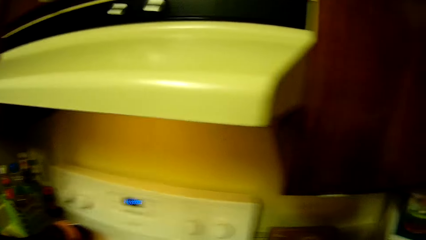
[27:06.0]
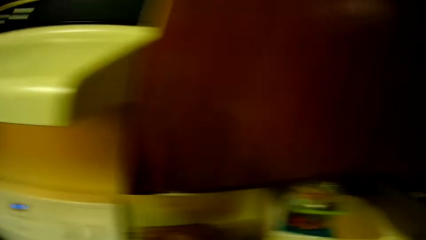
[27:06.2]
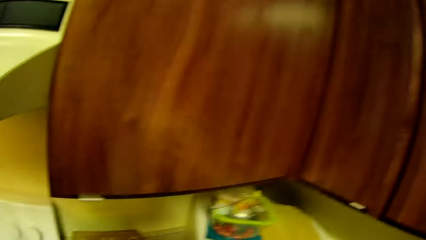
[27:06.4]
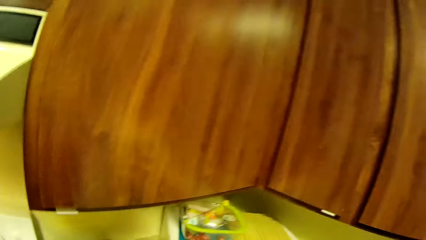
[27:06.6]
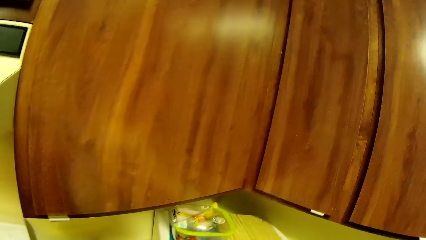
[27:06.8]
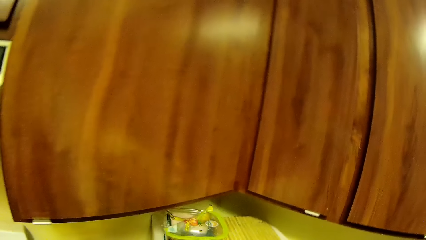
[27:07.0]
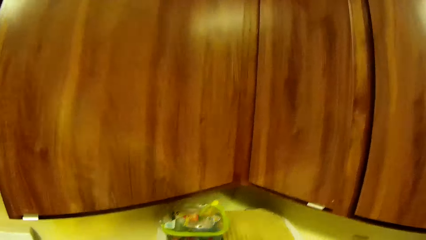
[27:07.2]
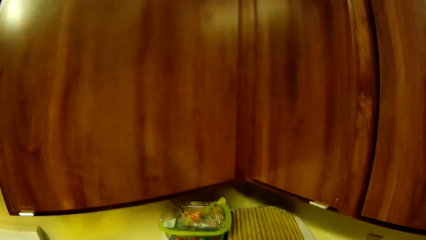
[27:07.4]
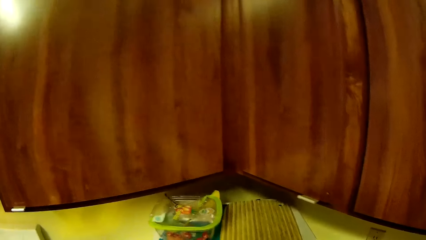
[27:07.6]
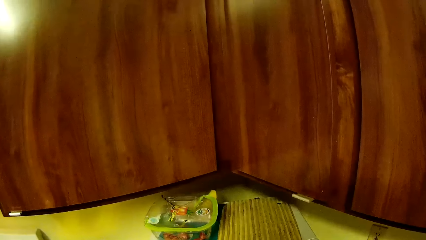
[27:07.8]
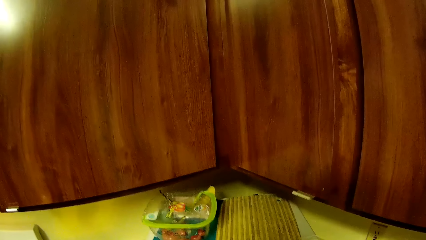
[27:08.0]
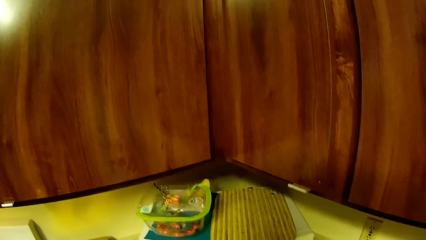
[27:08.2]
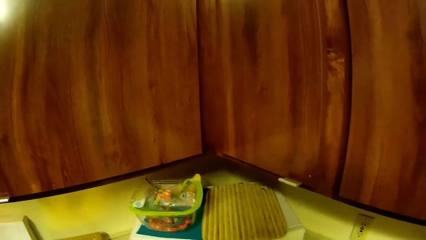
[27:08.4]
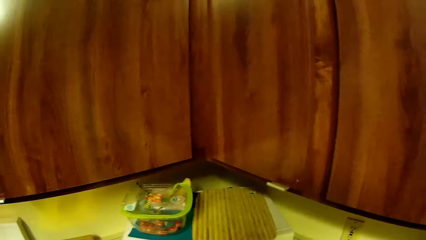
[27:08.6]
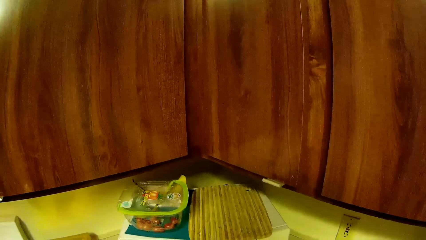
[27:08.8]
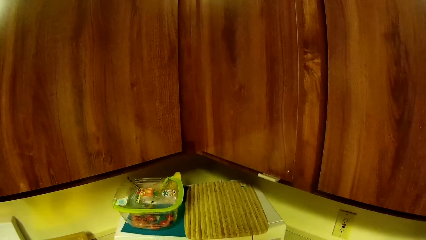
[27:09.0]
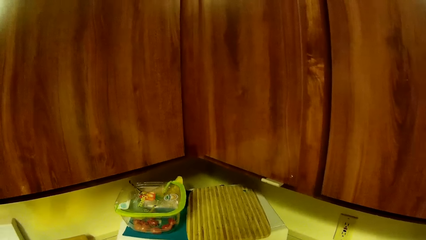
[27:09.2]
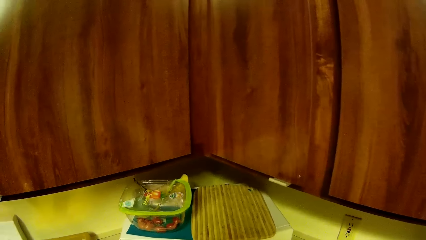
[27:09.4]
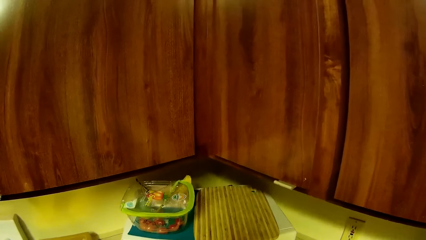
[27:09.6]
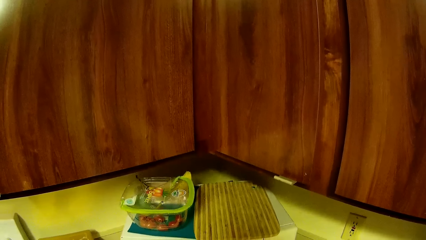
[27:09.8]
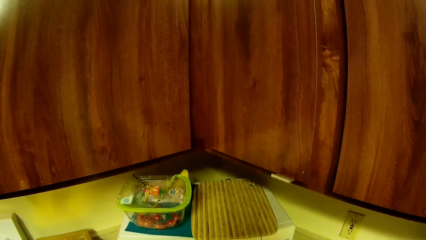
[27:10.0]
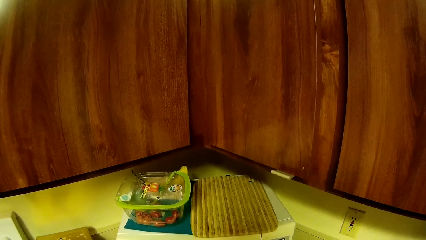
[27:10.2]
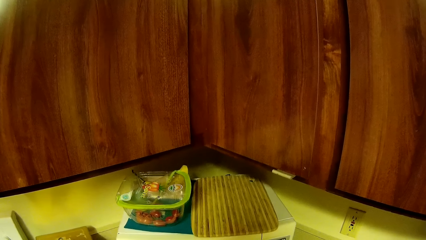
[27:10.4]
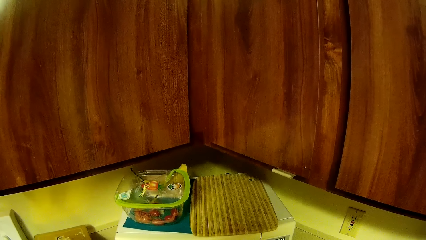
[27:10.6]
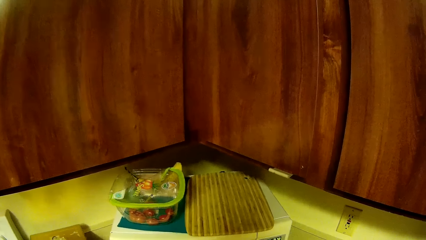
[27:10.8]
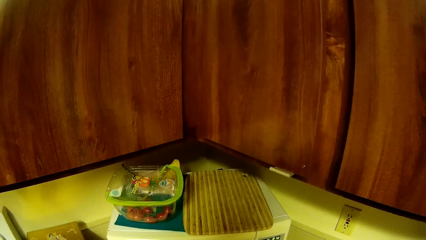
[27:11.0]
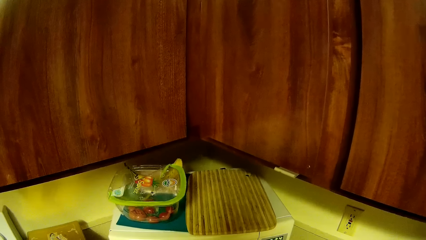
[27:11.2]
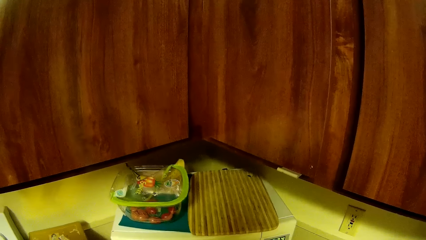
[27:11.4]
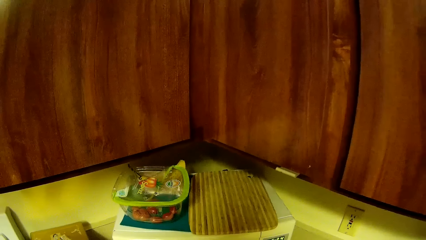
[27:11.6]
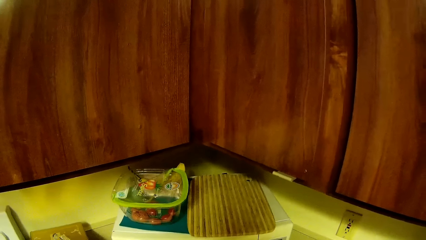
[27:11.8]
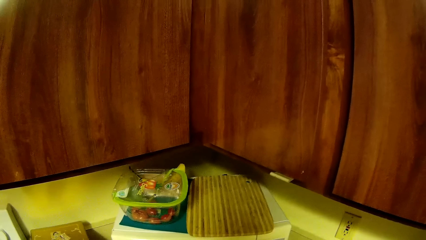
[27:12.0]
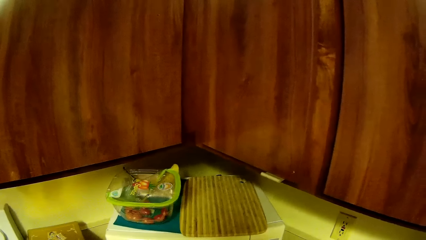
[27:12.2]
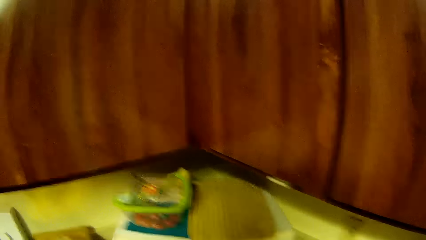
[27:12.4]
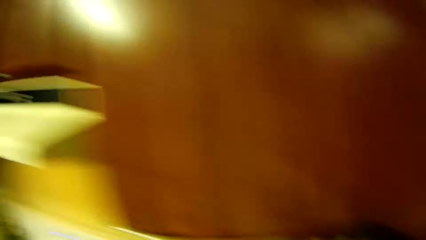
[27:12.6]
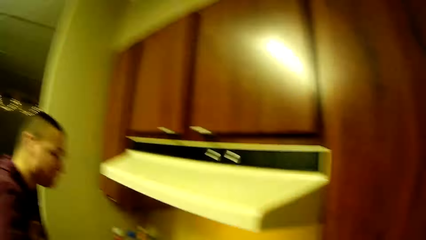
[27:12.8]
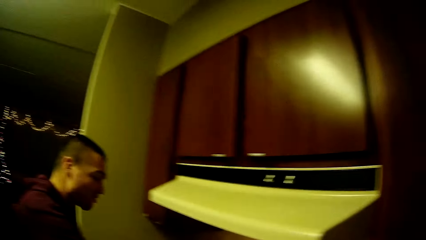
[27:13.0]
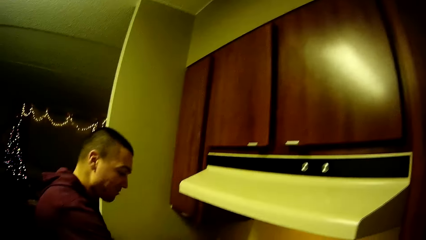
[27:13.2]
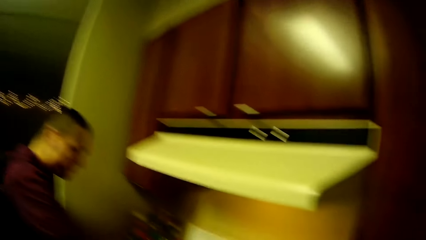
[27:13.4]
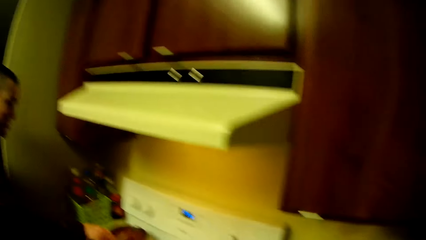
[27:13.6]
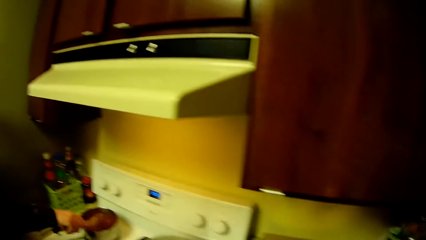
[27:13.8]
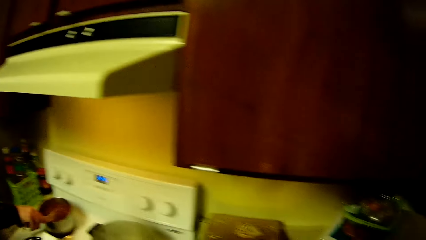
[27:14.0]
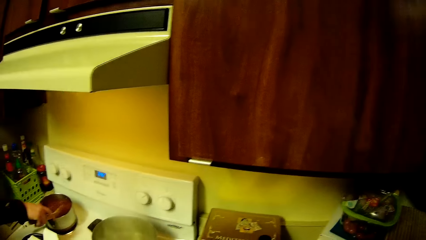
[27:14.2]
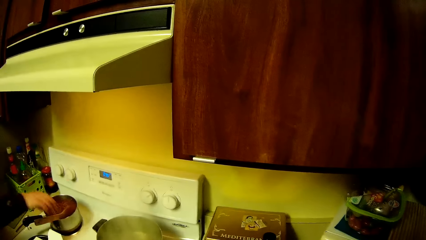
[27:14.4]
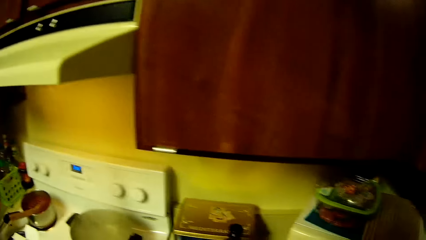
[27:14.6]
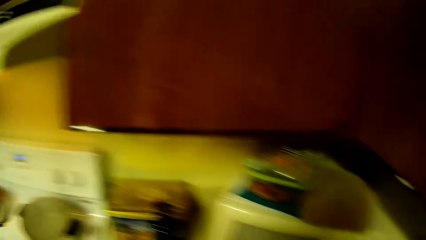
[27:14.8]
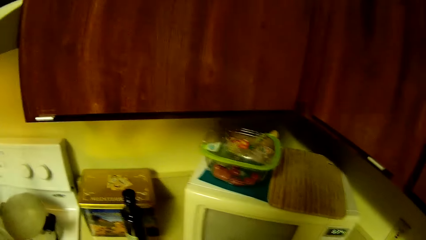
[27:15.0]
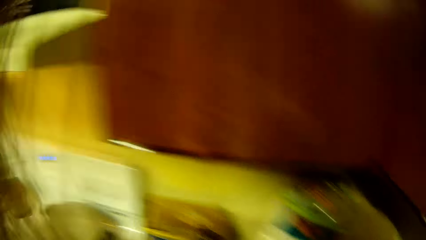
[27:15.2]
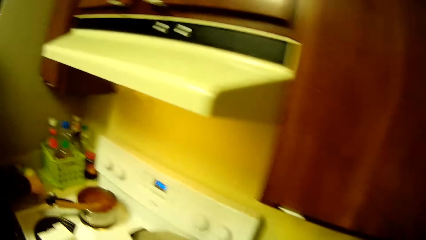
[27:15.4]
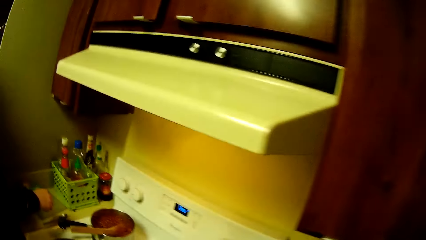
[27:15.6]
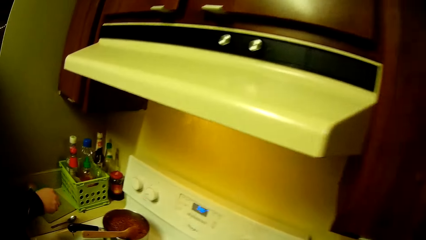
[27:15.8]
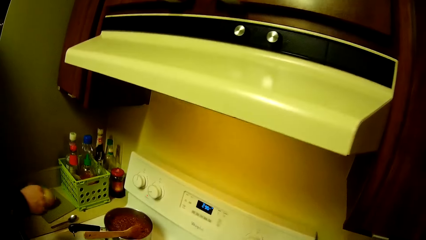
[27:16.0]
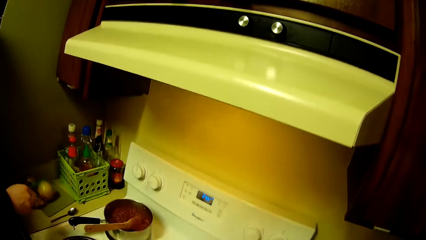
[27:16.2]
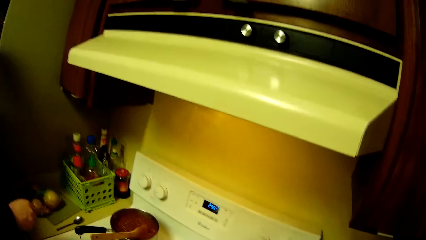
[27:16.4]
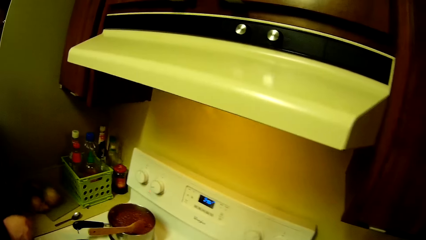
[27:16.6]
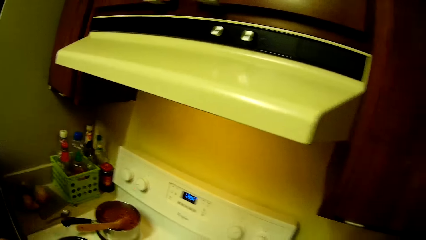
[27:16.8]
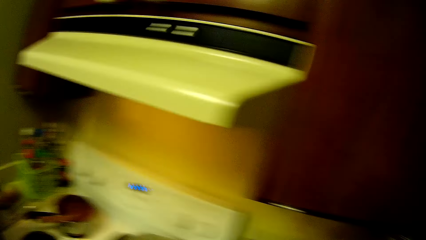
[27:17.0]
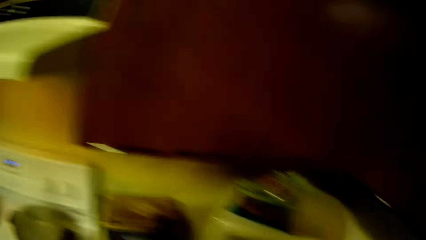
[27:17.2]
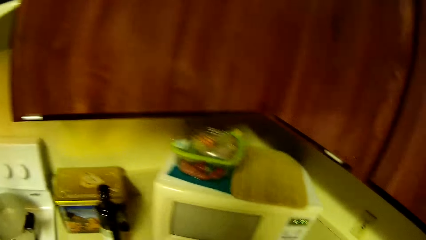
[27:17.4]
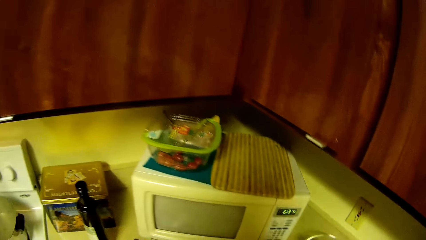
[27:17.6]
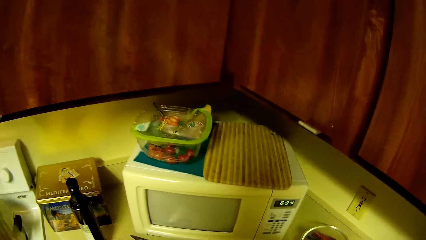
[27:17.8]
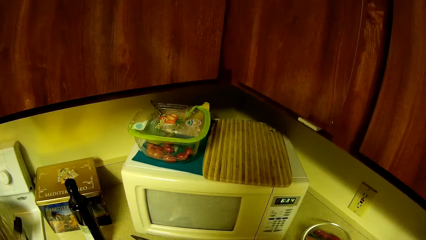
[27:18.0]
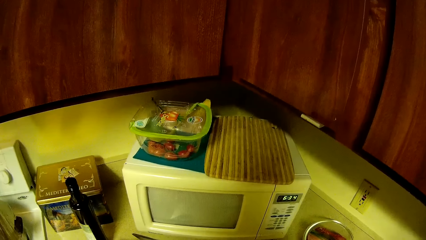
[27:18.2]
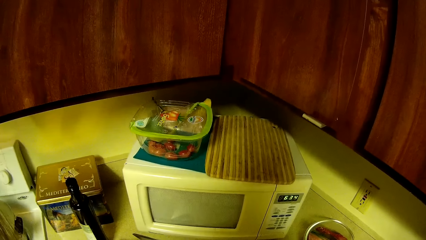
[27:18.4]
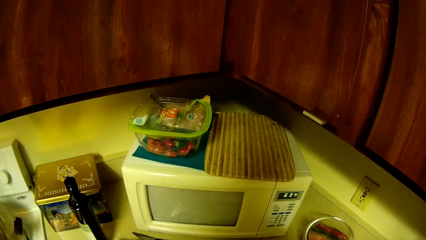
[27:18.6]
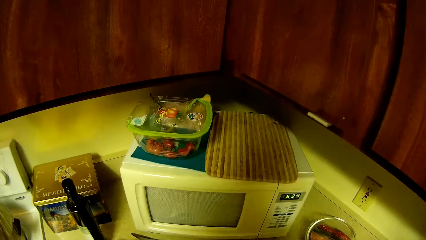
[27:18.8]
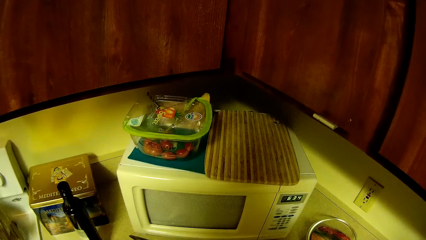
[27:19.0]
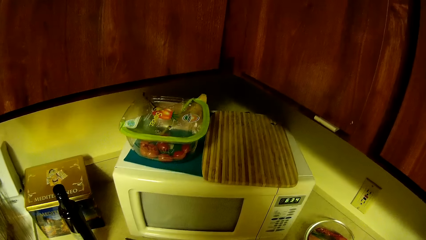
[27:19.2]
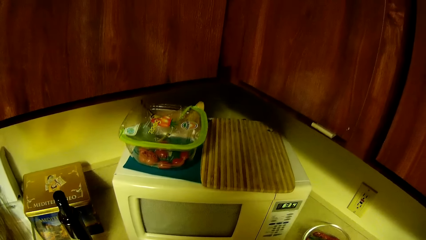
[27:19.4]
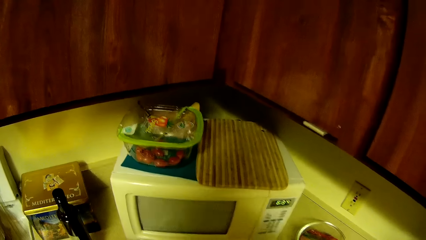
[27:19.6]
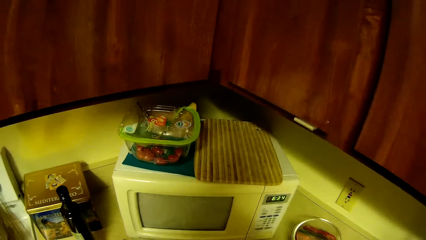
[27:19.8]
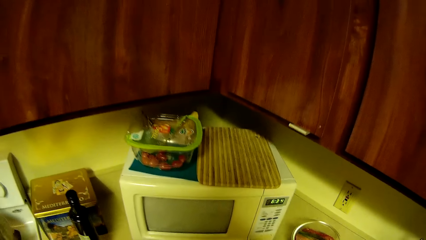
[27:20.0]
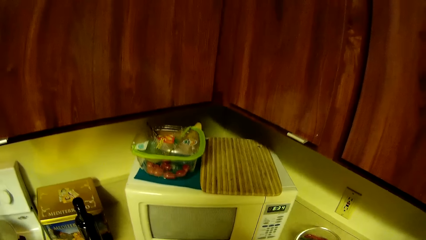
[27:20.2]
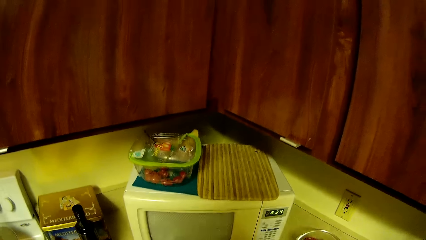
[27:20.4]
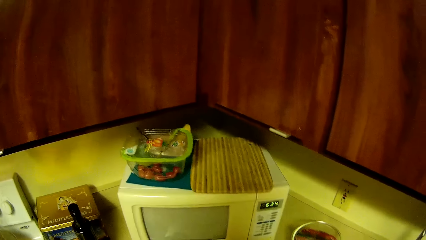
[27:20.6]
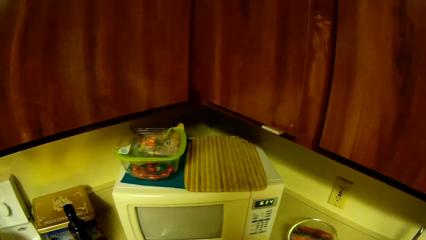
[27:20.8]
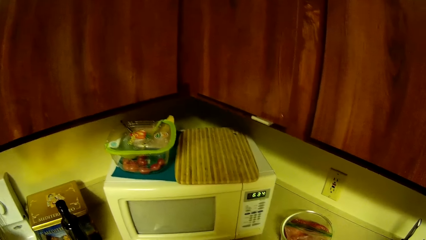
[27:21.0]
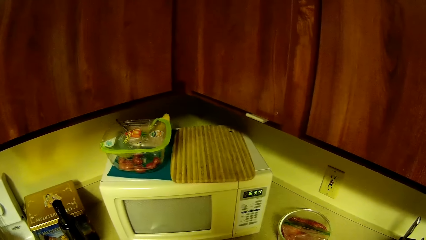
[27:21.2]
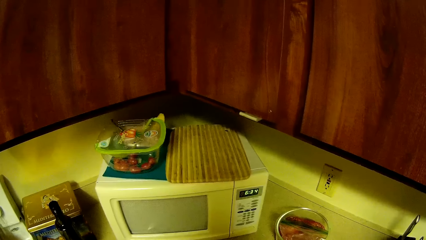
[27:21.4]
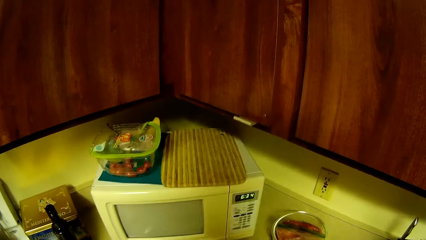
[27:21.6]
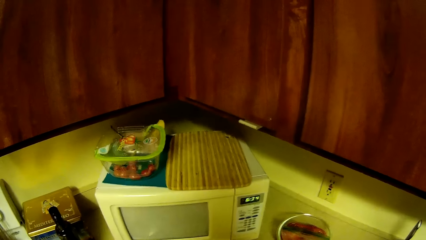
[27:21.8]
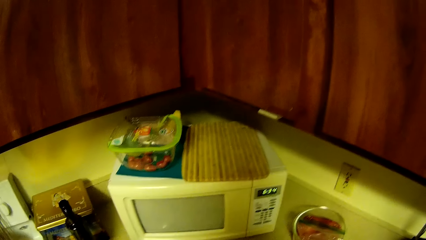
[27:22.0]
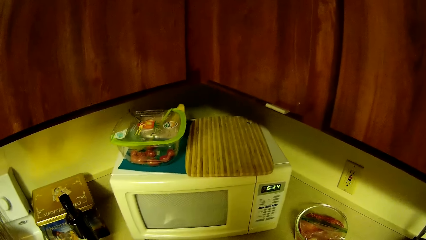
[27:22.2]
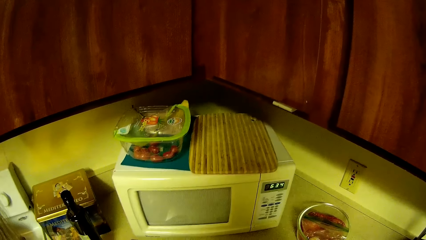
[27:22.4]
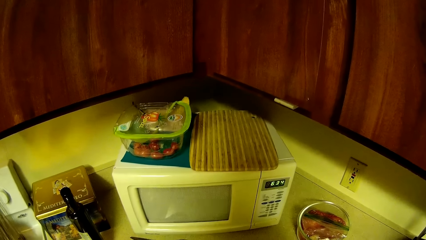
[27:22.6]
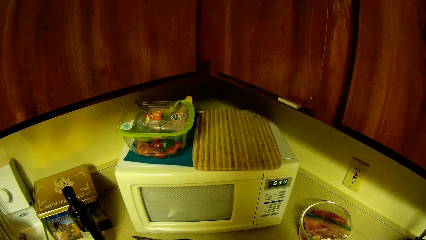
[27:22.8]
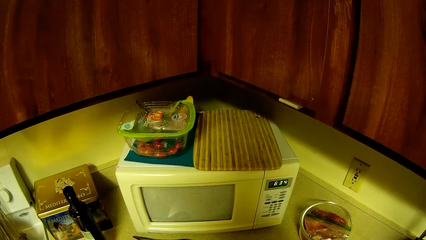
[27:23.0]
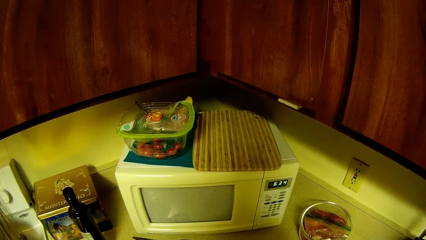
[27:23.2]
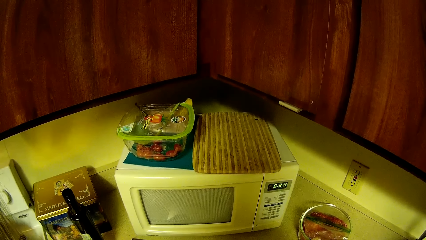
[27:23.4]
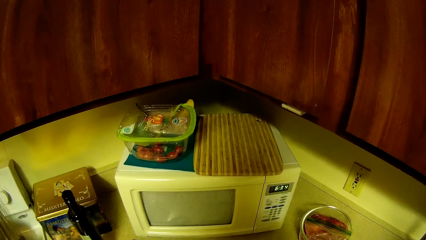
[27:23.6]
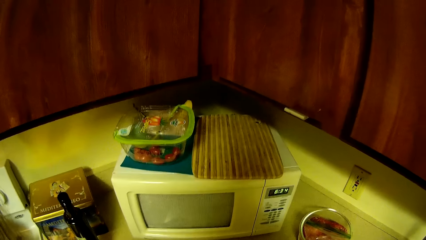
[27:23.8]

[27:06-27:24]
The camera wearer looks around. They turn around. A man stirs the food in the pot. The camera wearer looks around.
